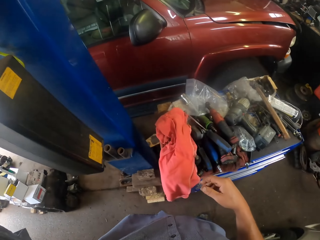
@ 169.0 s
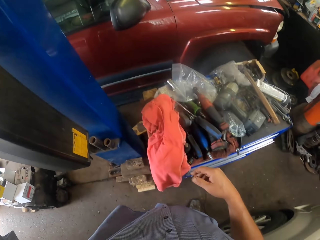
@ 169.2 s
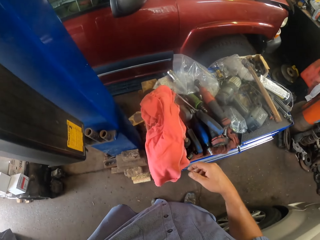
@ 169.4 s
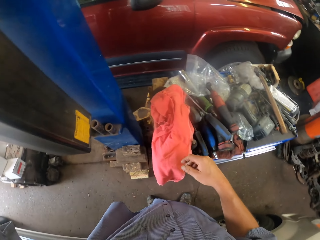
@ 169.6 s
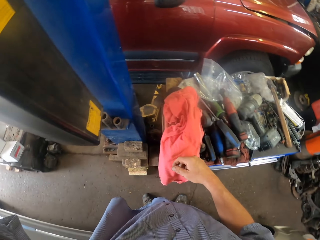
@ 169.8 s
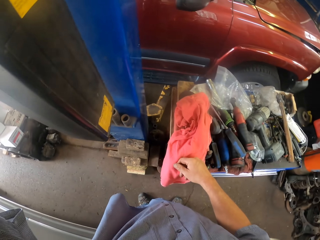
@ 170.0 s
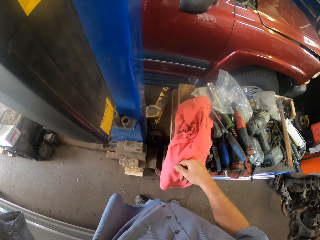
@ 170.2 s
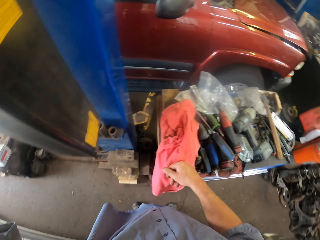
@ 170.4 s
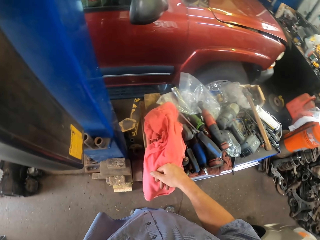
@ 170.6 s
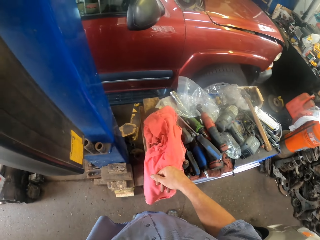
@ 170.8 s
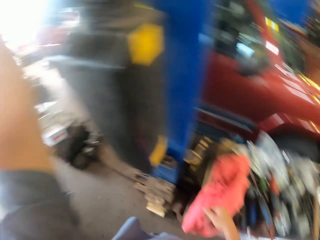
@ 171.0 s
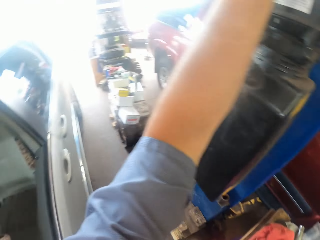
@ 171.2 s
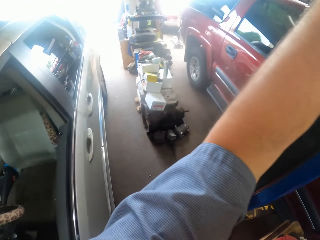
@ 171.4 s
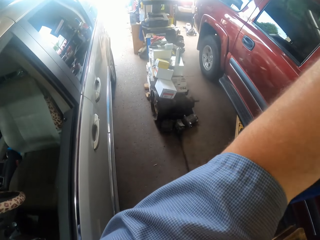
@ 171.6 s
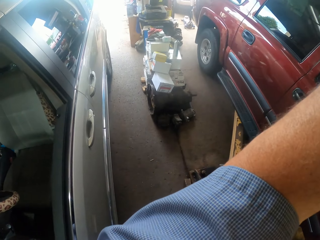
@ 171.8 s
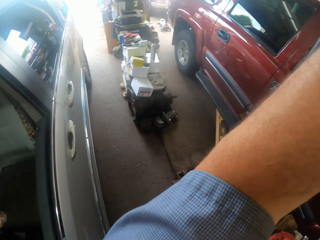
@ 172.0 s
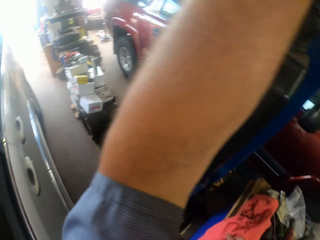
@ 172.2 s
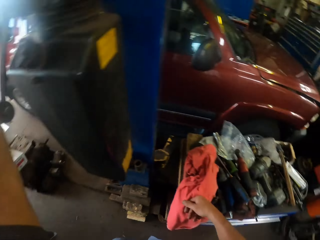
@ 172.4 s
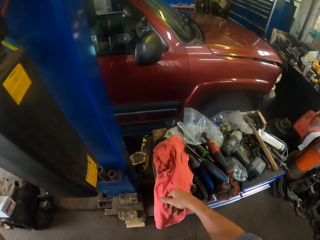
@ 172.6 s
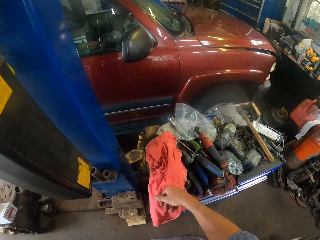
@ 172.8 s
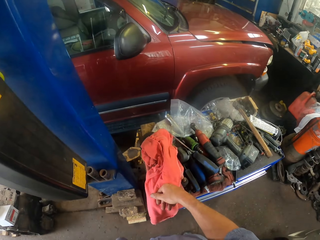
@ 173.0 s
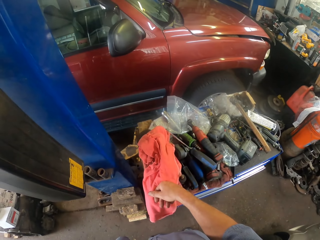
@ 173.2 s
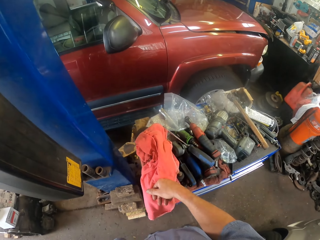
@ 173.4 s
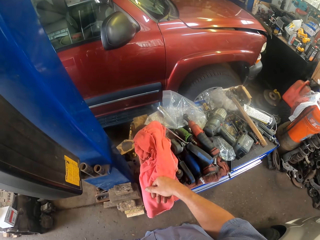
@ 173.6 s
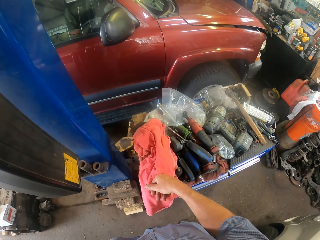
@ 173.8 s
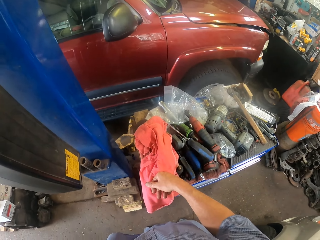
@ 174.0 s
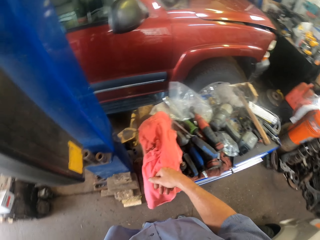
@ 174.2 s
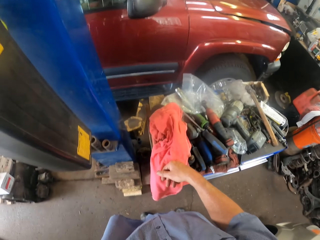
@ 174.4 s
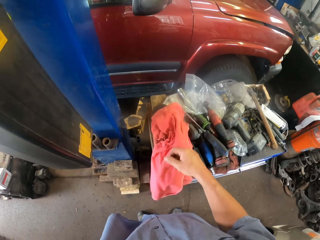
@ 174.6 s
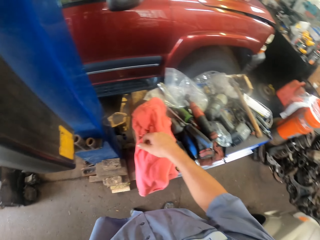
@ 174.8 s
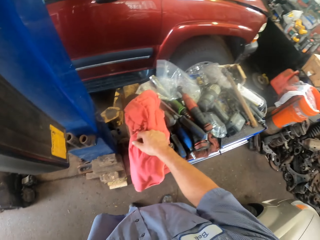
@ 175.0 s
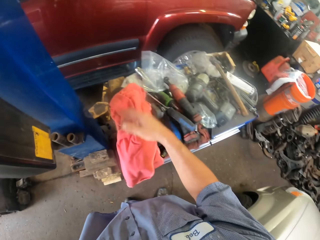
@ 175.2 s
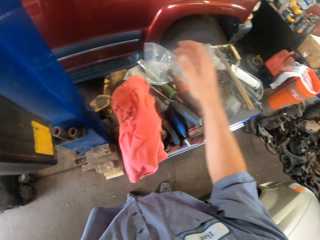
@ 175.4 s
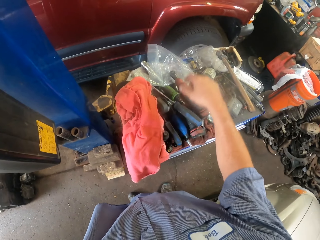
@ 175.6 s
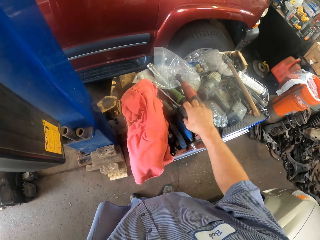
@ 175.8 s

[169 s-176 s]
The camera wearer looks around. They lift the car.

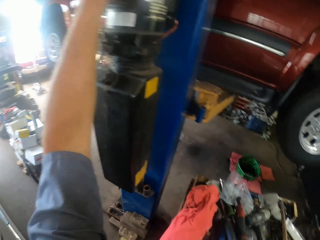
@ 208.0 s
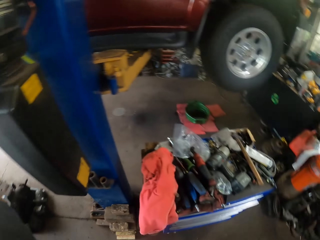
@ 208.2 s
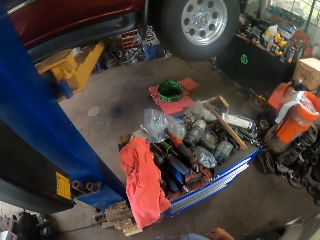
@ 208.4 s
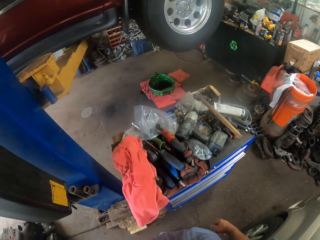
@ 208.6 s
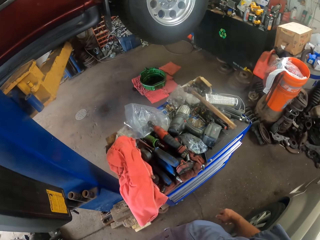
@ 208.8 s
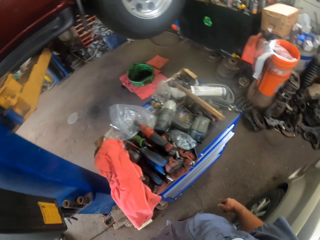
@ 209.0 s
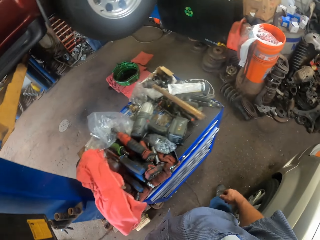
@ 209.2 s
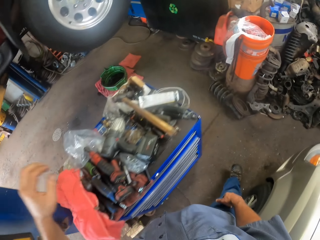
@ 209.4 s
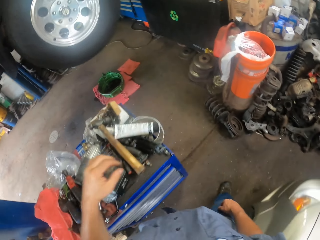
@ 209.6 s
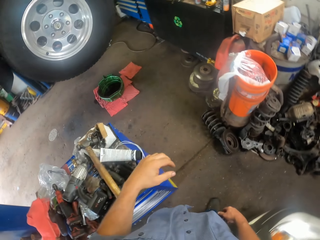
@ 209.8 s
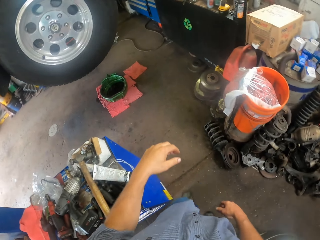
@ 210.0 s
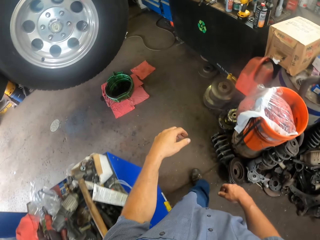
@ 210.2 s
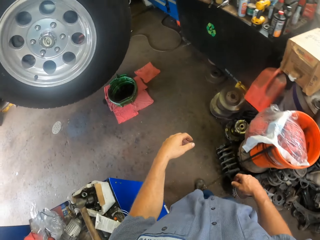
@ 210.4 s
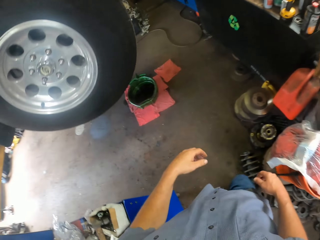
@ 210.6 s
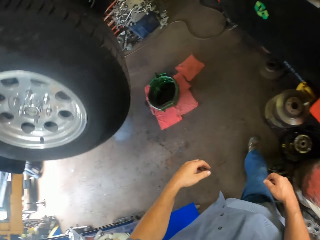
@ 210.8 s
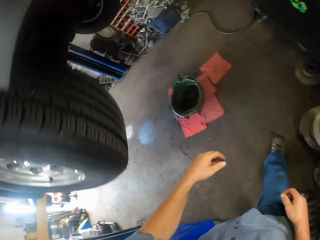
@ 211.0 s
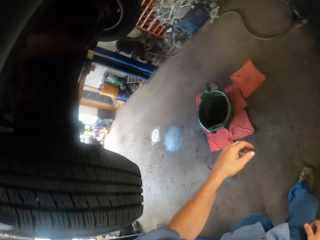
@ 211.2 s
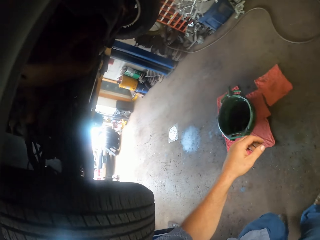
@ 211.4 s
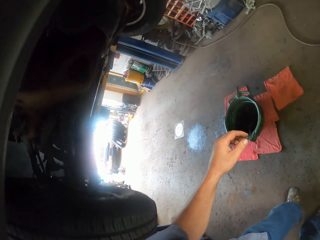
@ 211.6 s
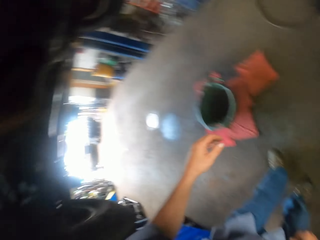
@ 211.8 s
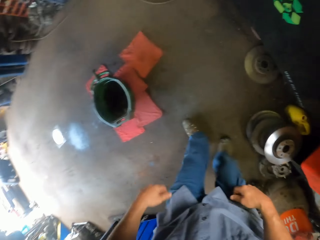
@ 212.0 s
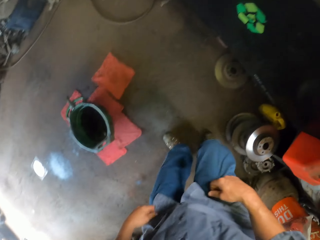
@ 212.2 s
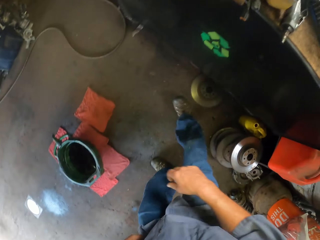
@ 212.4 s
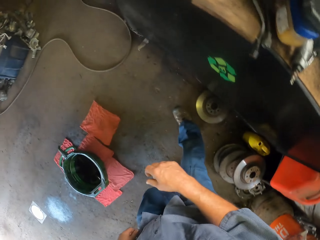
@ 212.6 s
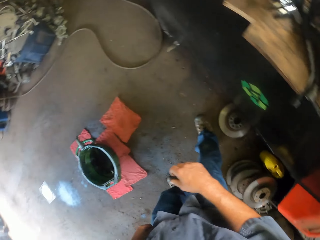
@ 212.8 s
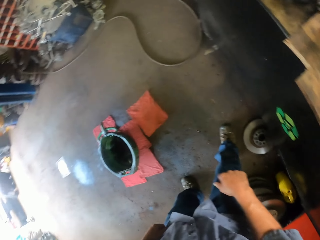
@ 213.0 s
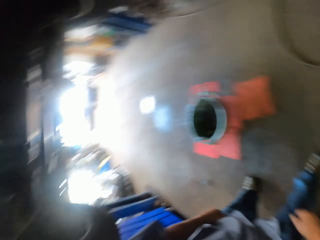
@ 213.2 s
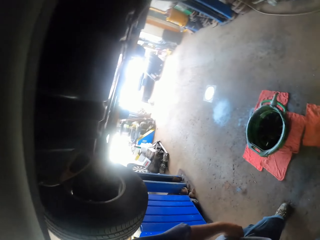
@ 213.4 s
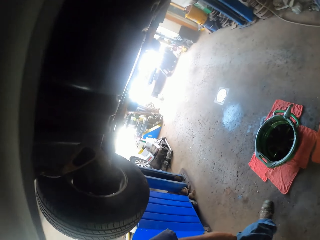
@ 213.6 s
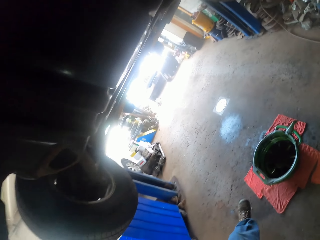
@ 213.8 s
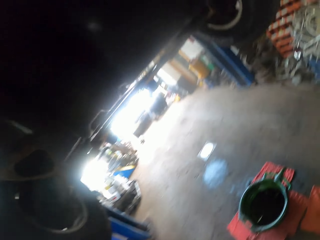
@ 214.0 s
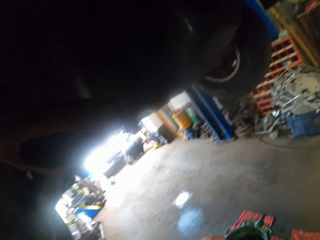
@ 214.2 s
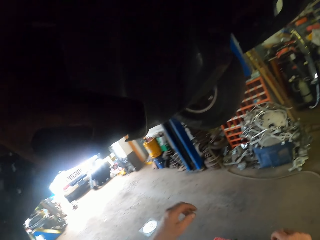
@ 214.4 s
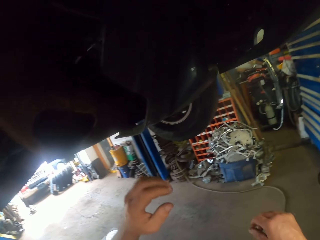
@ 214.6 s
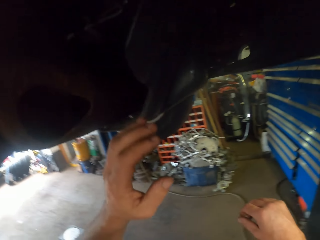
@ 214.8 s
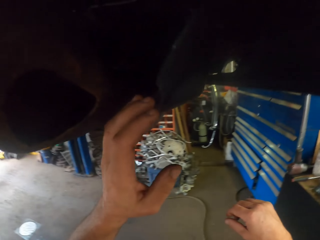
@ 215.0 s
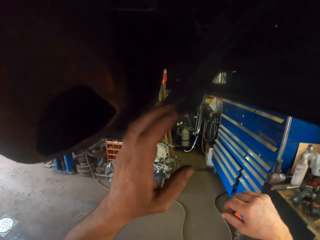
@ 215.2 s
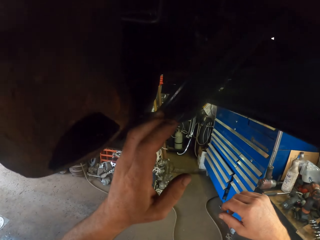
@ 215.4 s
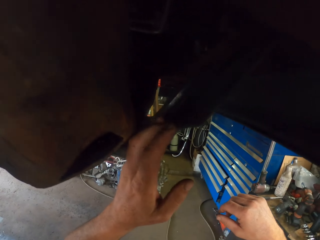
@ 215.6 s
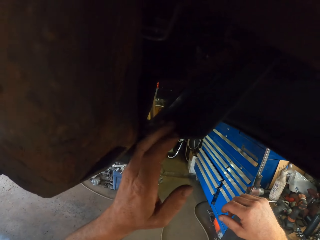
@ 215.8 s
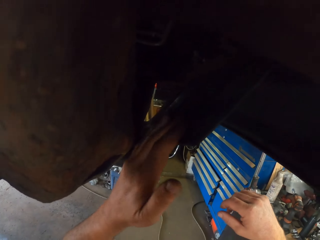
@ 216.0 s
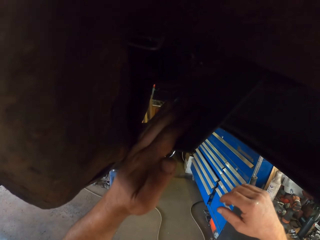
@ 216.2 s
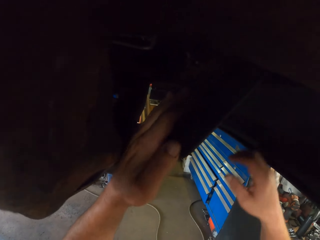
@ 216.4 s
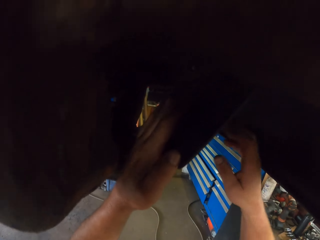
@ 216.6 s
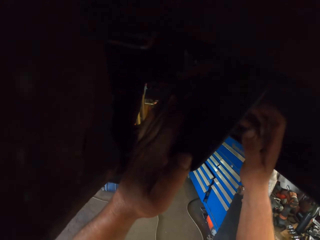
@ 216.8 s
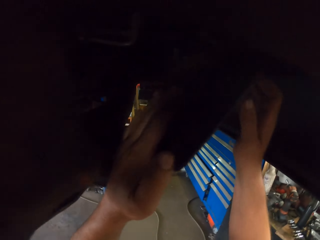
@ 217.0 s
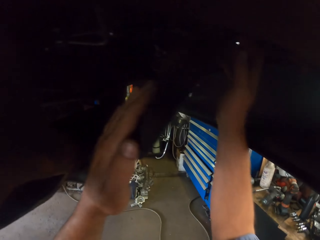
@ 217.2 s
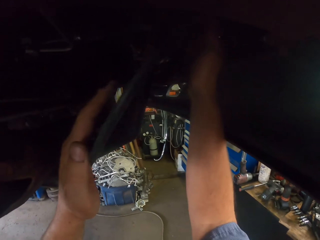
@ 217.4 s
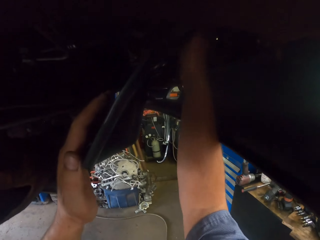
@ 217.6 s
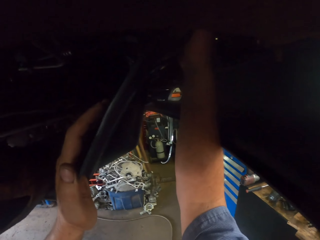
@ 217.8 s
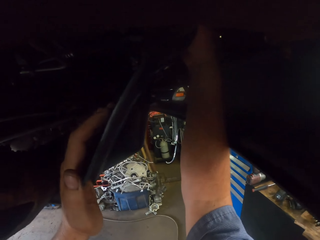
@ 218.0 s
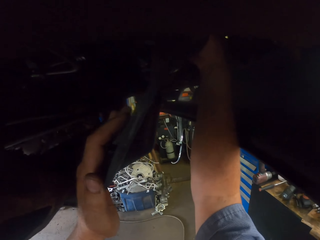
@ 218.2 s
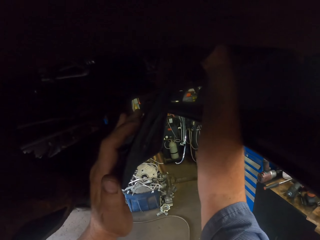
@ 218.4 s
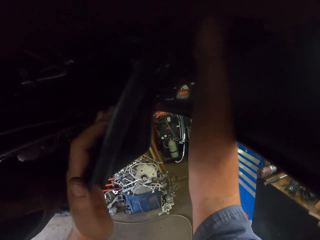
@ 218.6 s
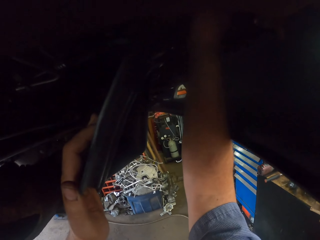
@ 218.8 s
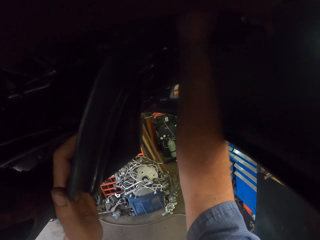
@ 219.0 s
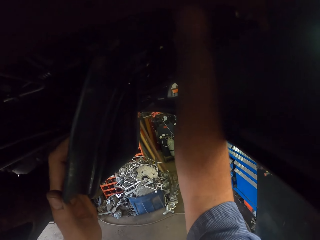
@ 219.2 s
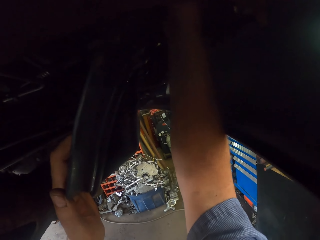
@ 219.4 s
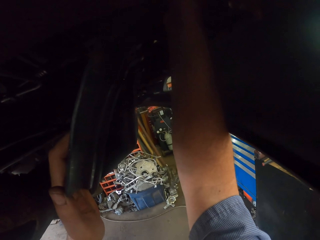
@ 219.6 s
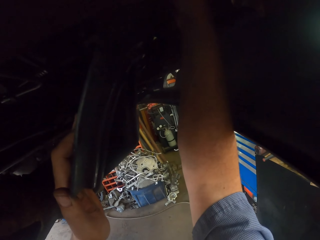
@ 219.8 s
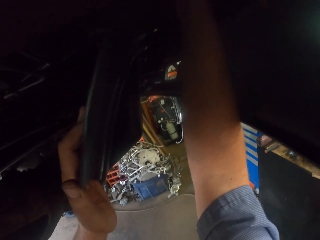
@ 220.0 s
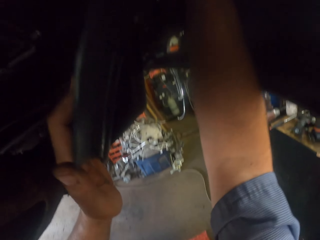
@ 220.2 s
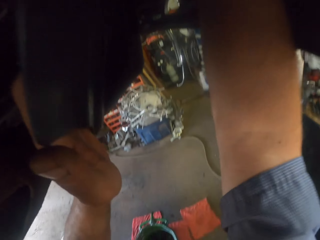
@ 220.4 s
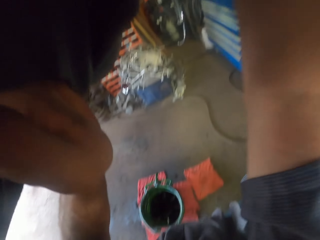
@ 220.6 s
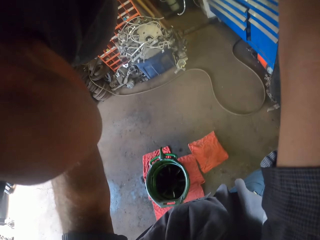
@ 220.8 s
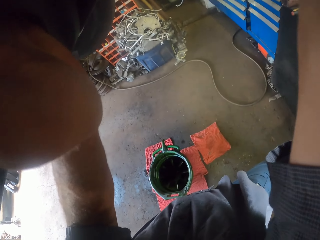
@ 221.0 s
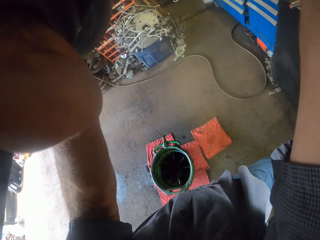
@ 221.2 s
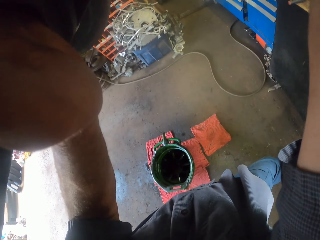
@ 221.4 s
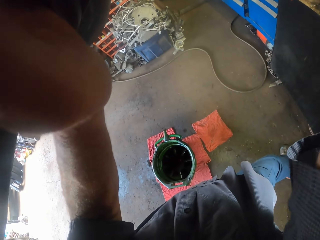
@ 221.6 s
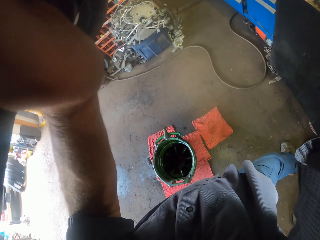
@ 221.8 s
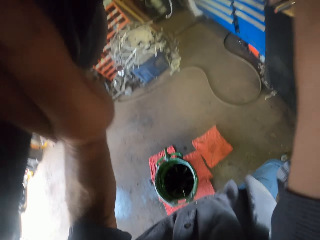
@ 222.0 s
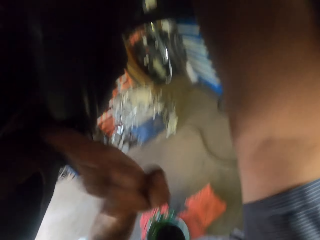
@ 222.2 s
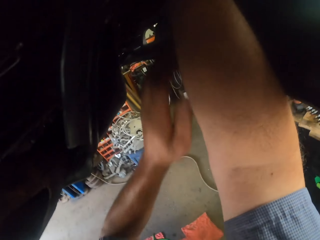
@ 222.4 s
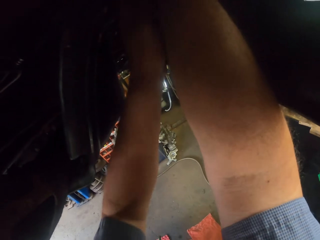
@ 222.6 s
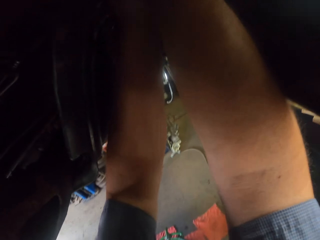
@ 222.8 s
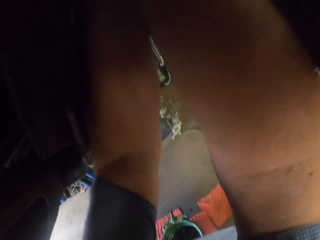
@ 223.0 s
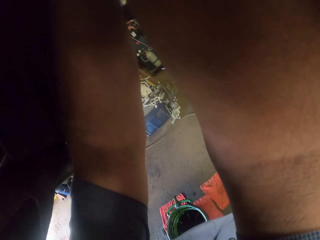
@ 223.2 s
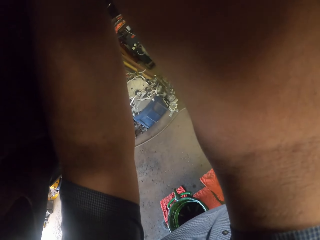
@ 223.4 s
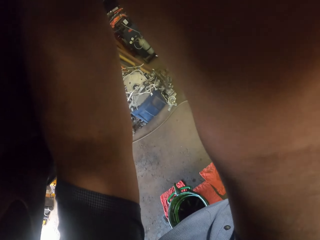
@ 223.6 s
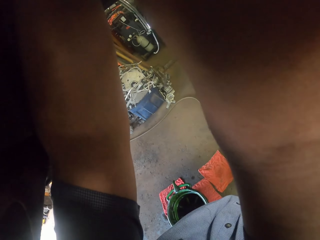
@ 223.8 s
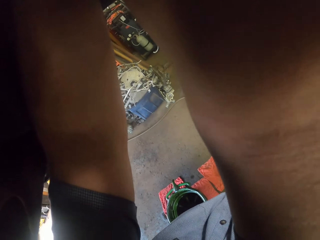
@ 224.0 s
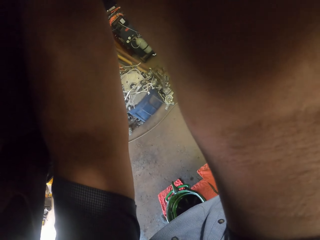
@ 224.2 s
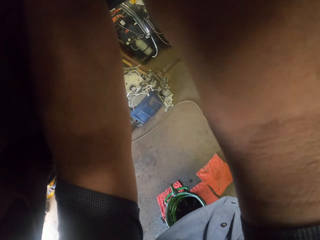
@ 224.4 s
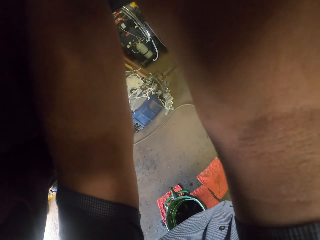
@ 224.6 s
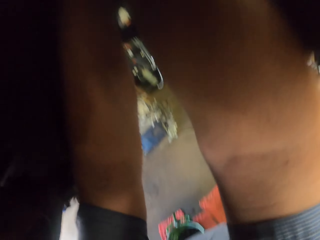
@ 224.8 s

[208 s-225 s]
The camera wearer walks on the floor in the garage. They hold the shackler. They fix something.
